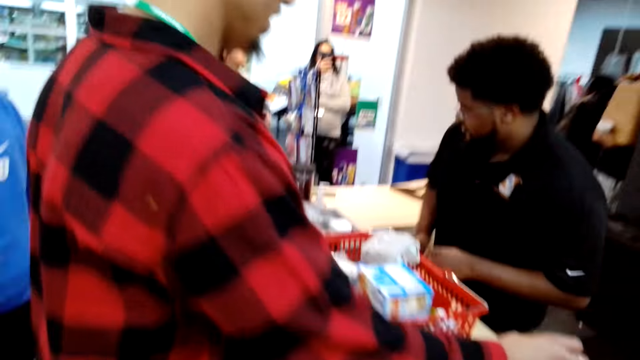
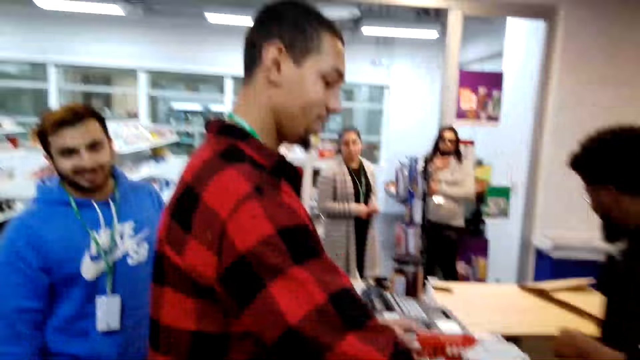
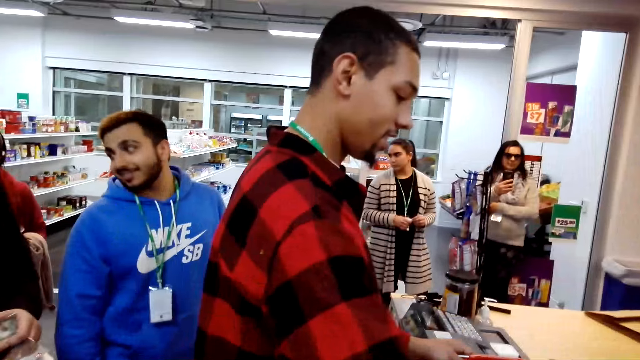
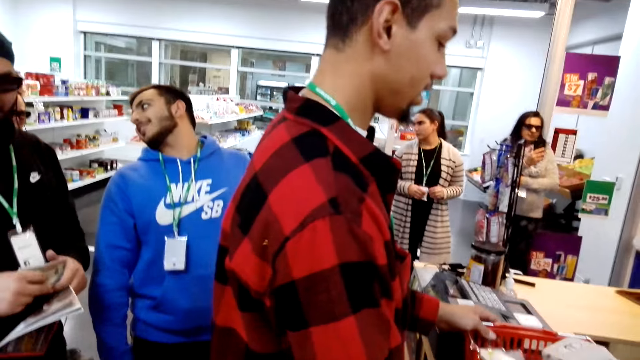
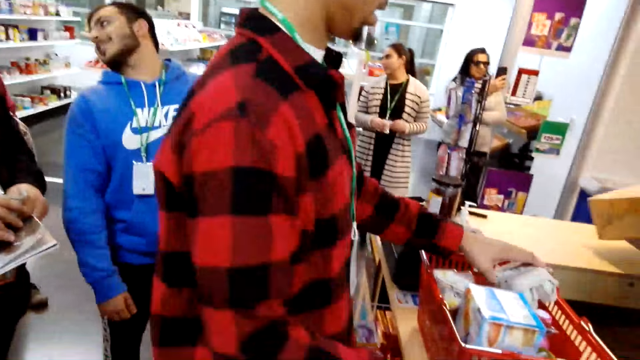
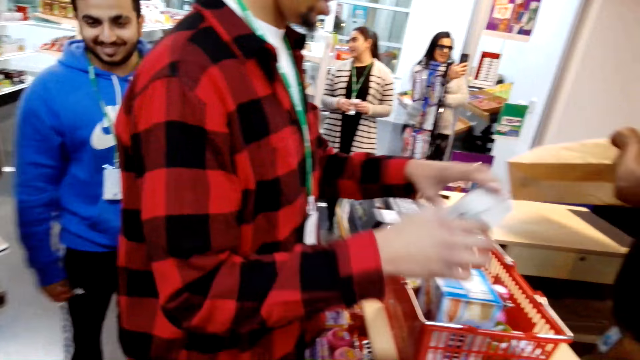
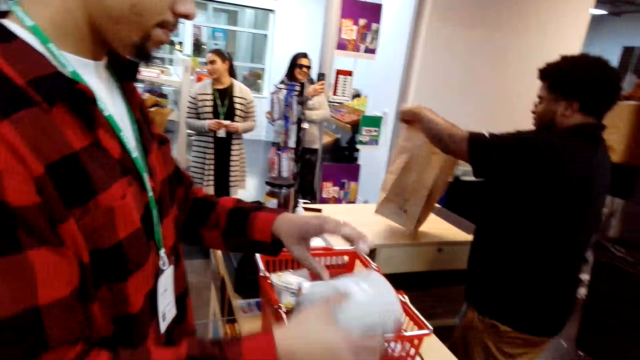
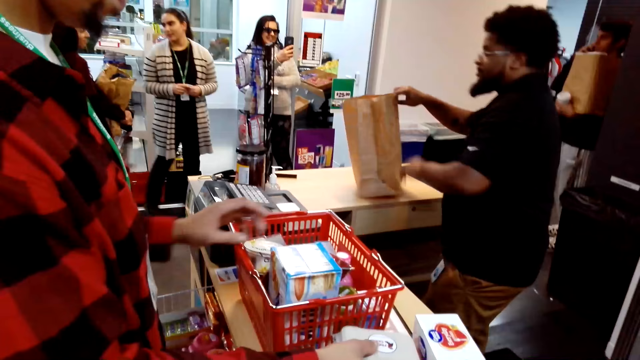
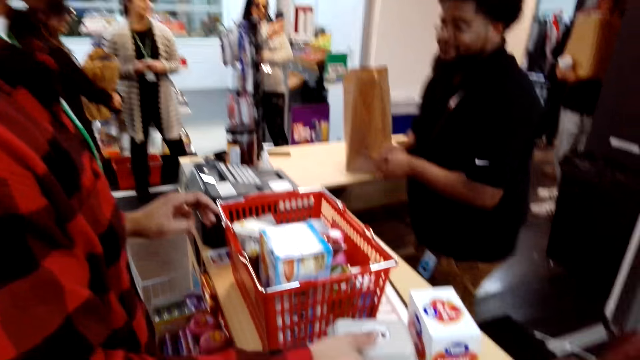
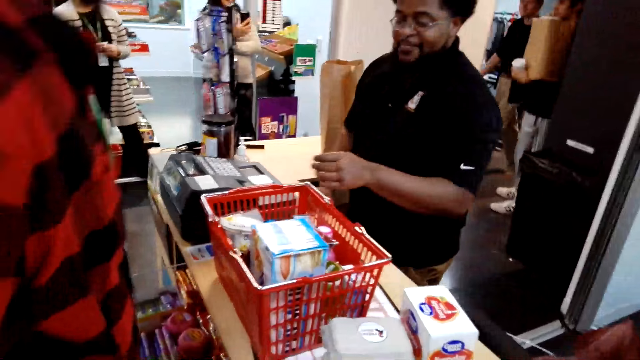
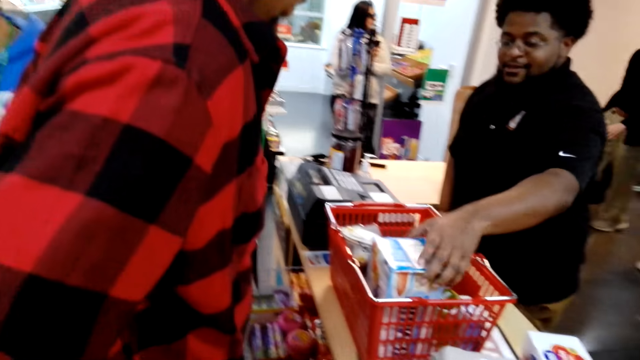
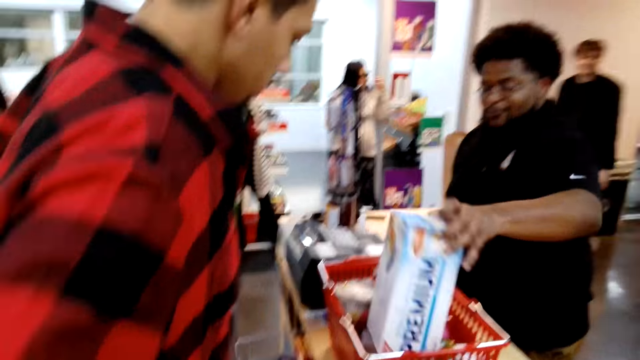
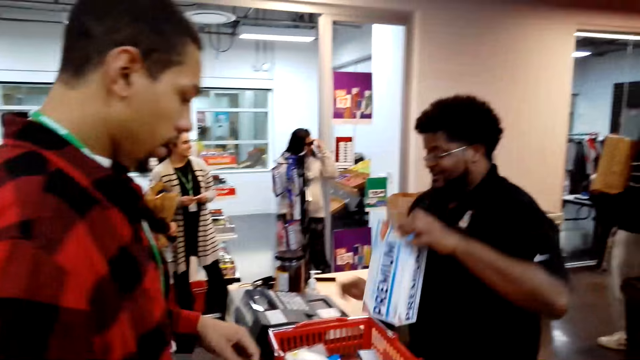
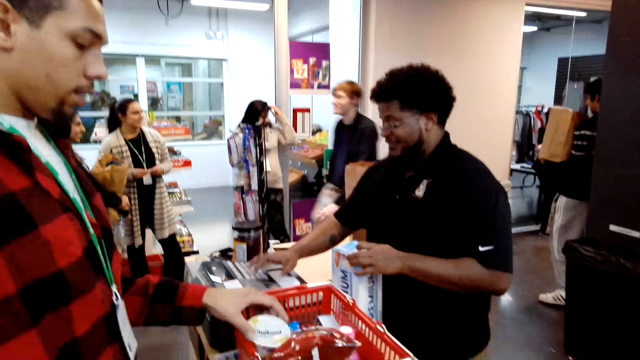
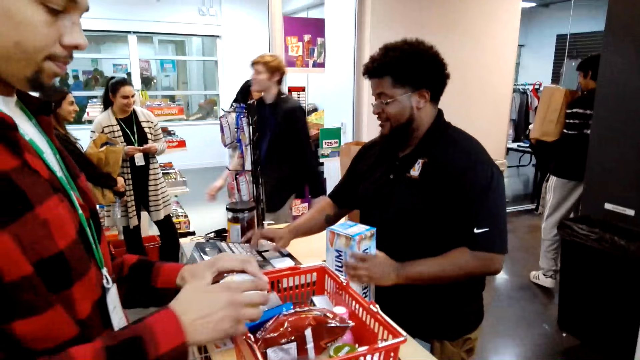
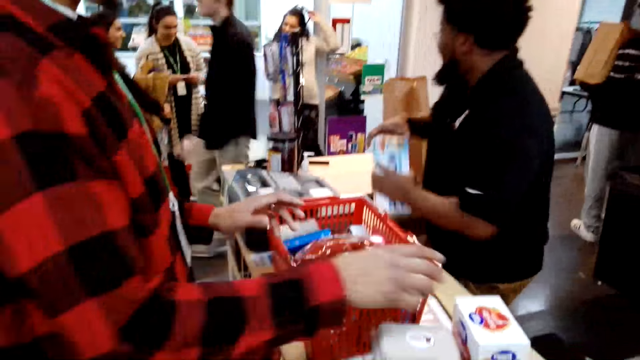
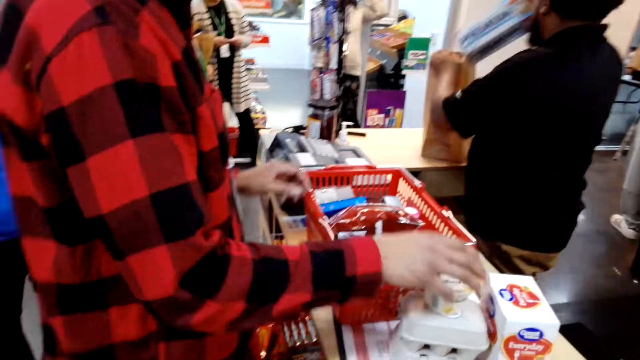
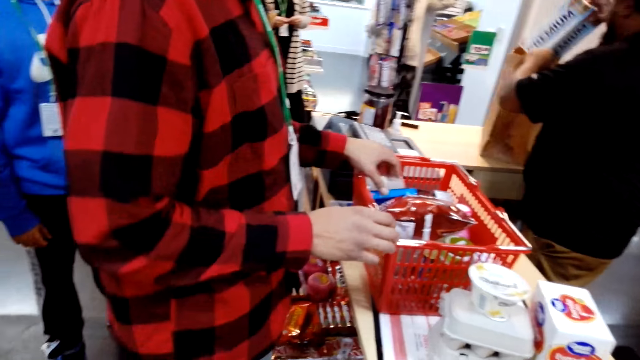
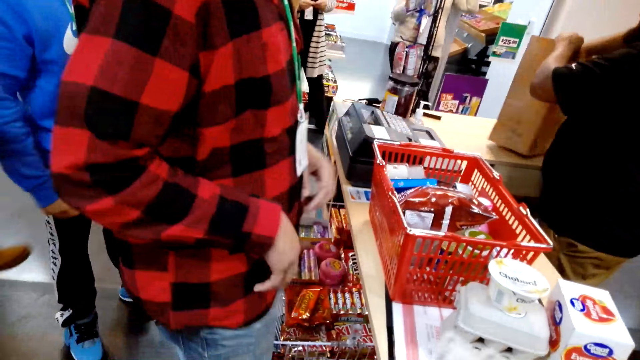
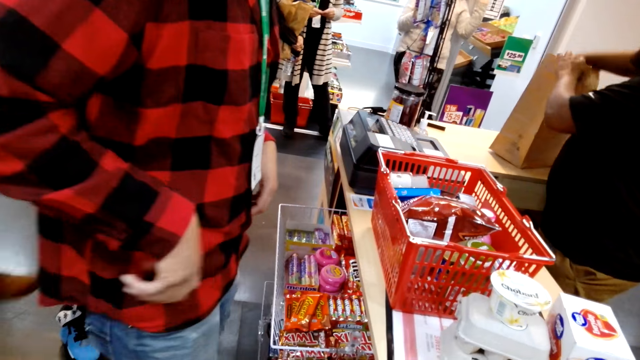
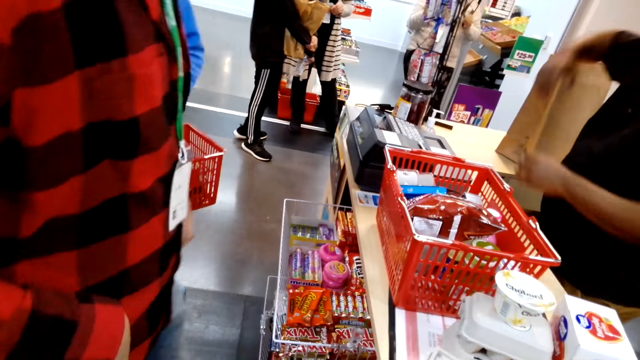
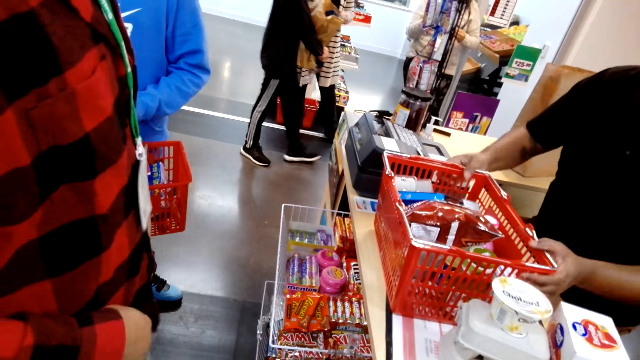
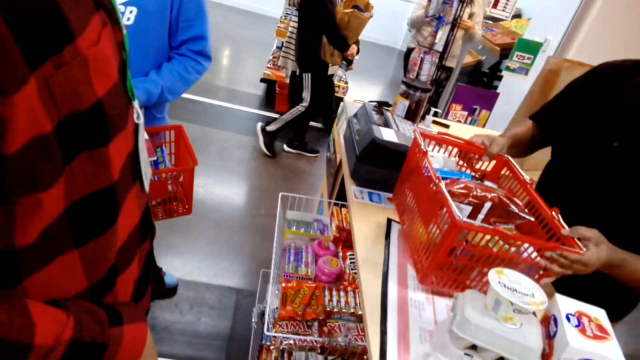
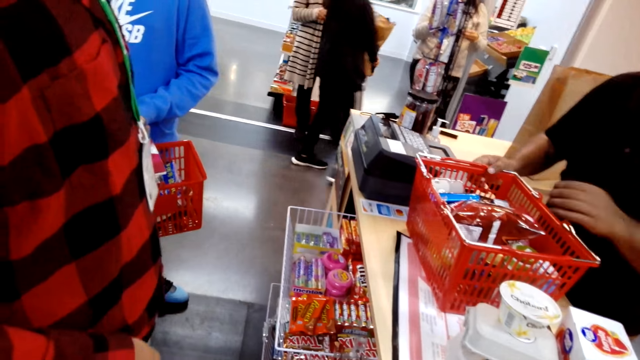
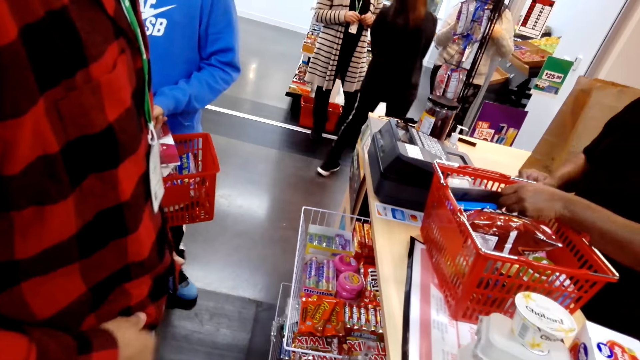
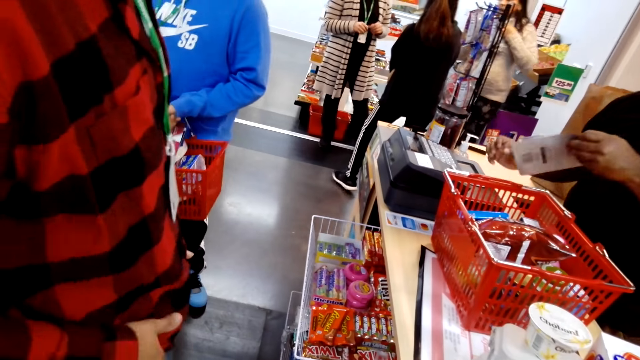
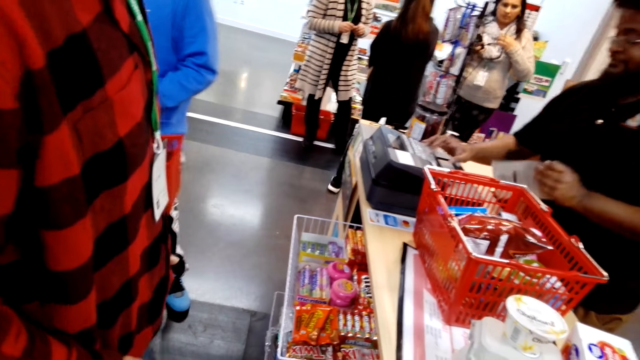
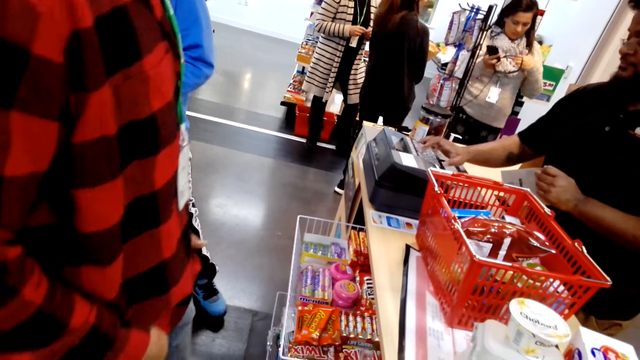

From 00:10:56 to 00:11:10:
A man puts the premium box on the counter. The man takes a cake from the shopping basket. The camera wearer stands at the counter. The man puts the cake on the counter. Another man checks item prices. The first man takes a yoghurt from the shopping basket and puts the yoghurt on the counter. The first man puts hands inside the pocket.

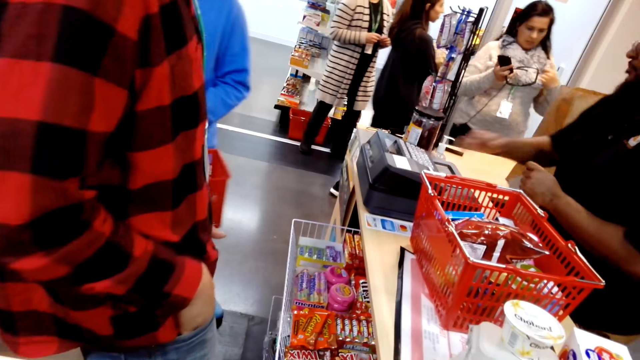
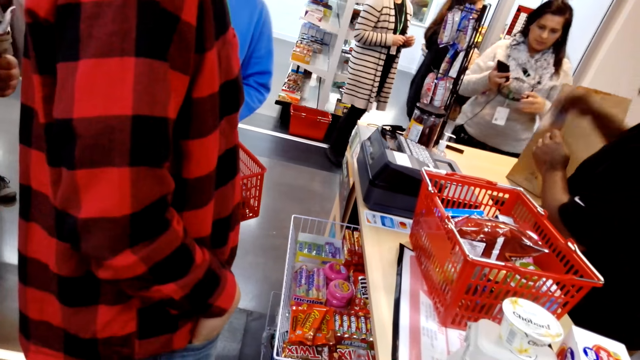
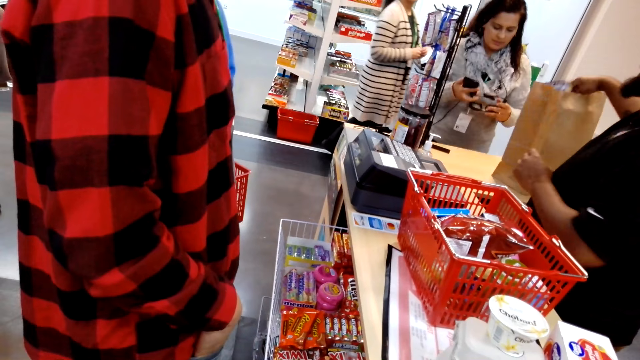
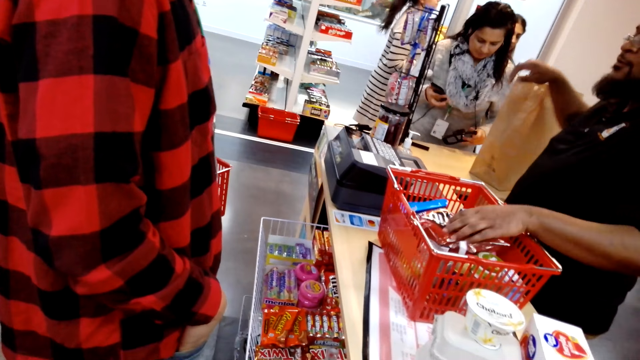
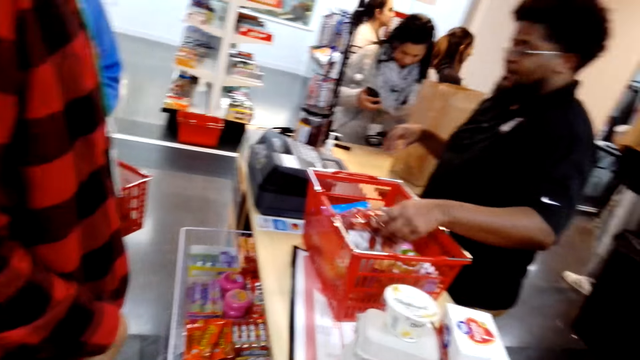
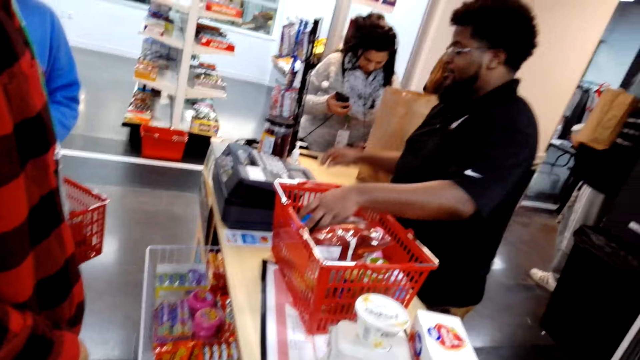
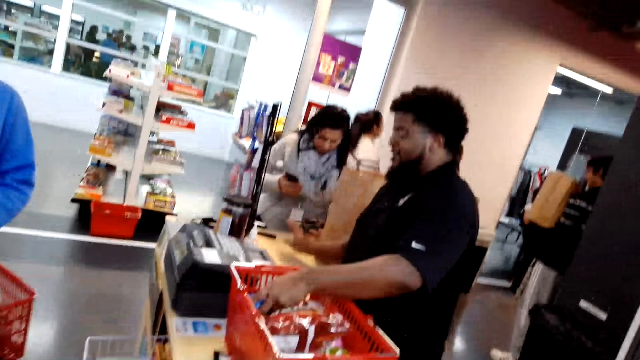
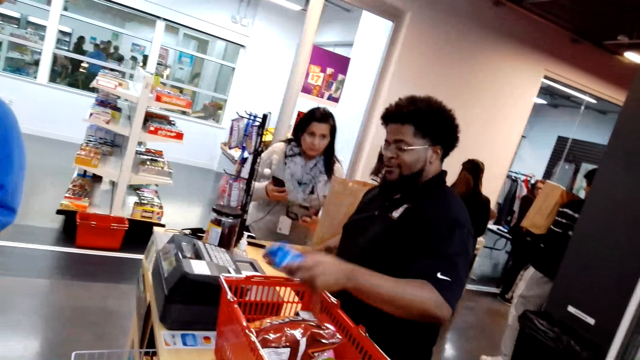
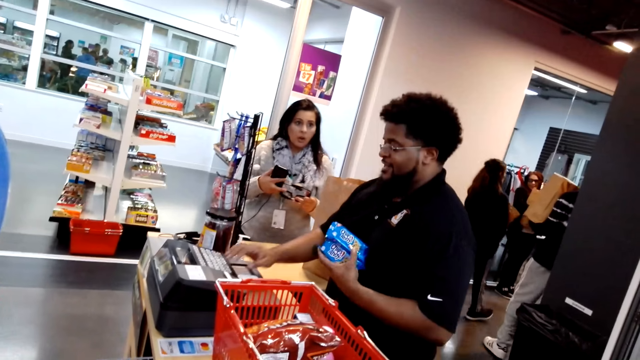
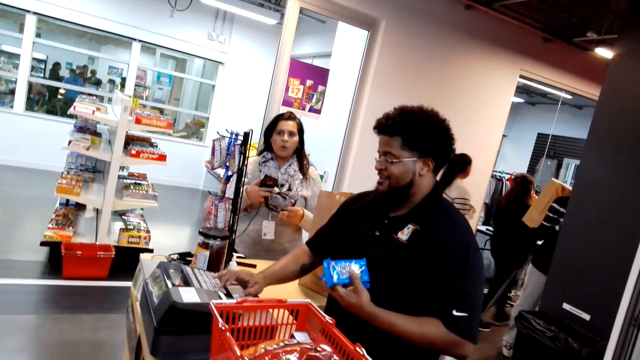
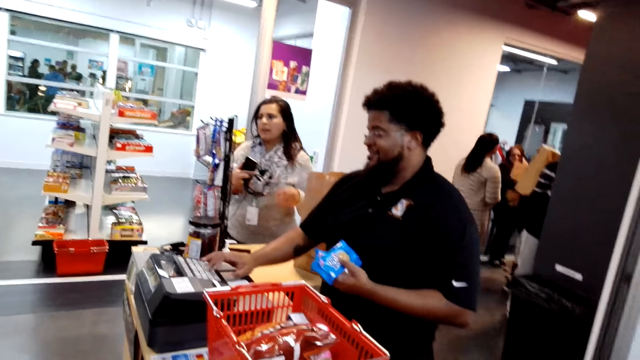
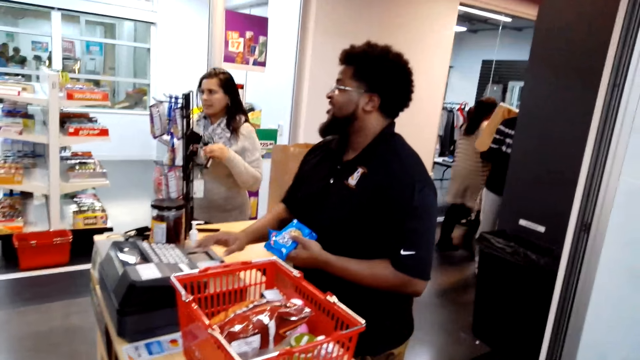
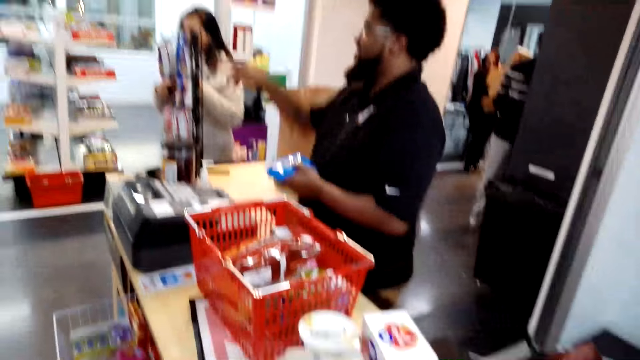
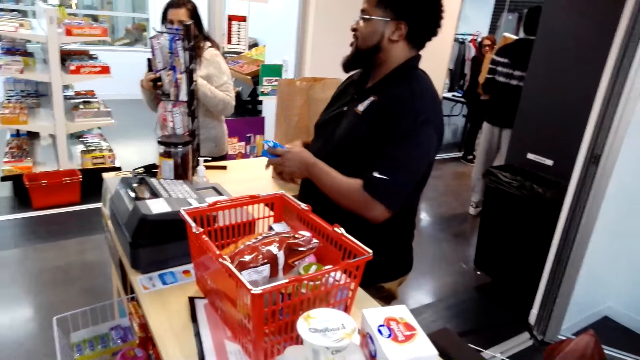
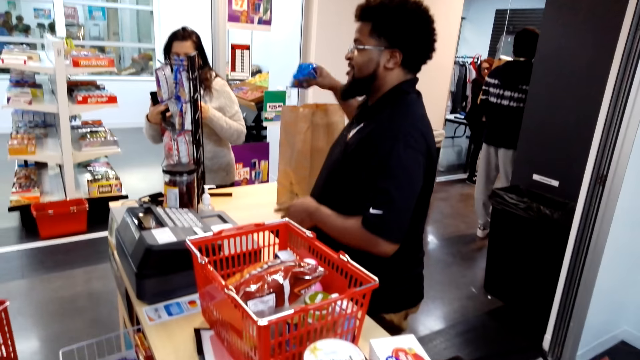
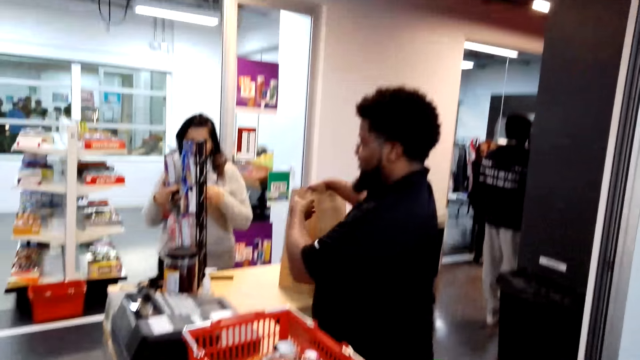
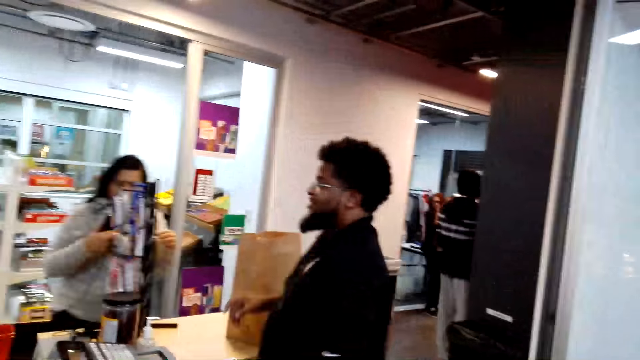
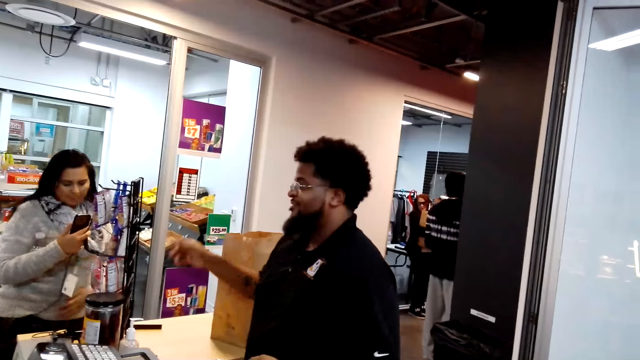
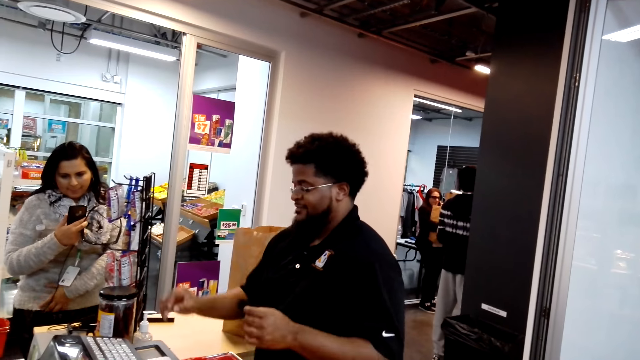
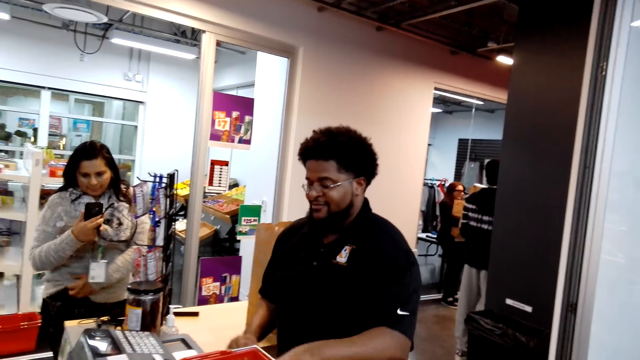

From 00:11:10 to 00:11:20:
A man puts an item in the shopping bag. The man checks the item price. The camera wearer looks around the shop. The man puts the item on the shopping bag.
